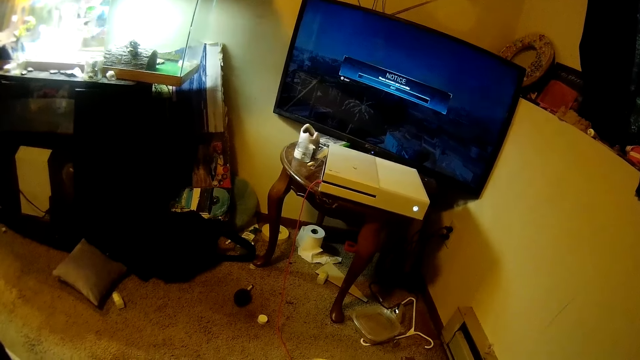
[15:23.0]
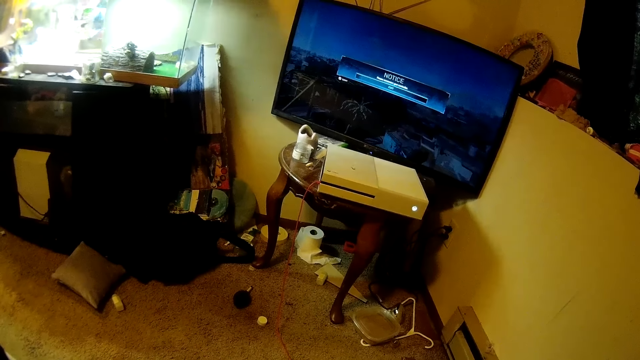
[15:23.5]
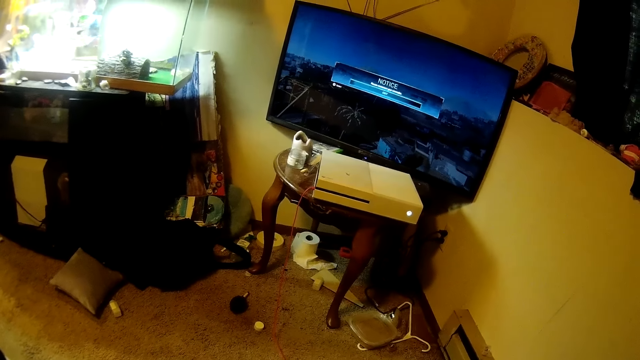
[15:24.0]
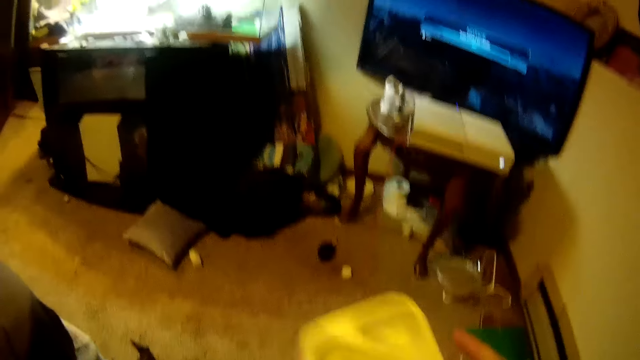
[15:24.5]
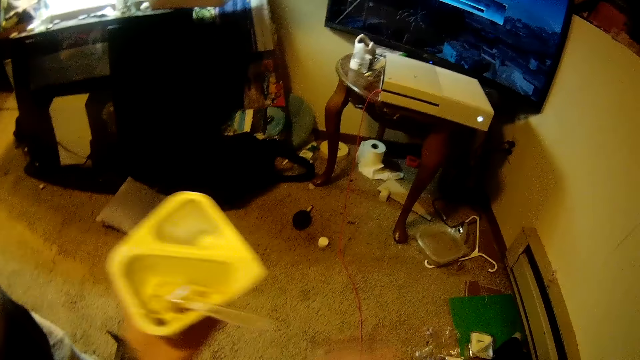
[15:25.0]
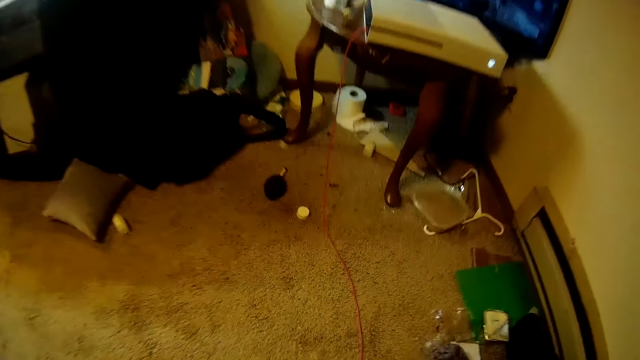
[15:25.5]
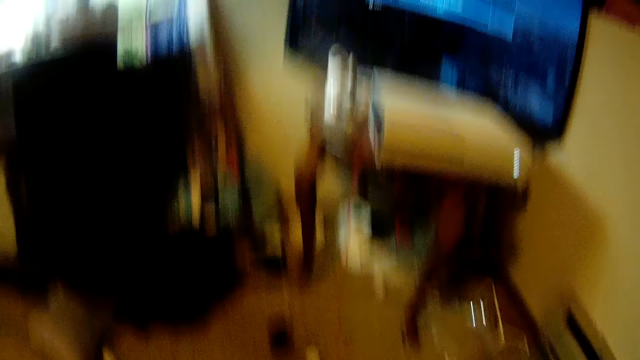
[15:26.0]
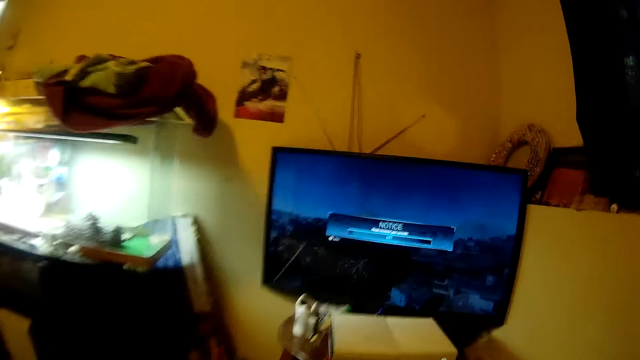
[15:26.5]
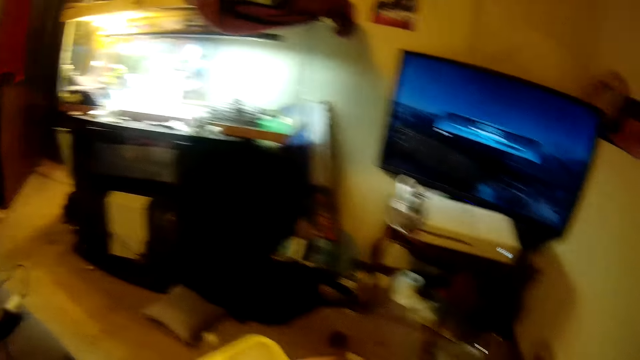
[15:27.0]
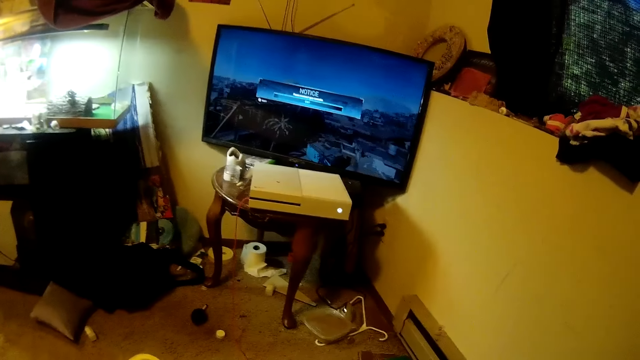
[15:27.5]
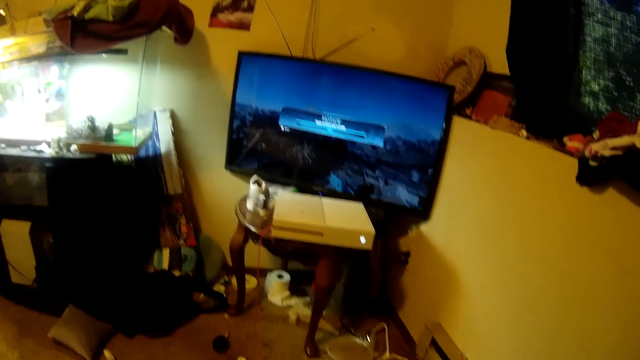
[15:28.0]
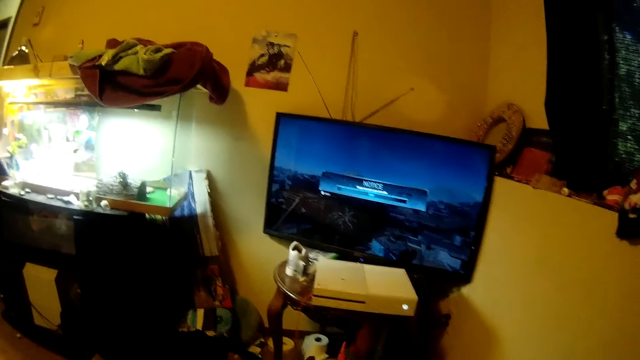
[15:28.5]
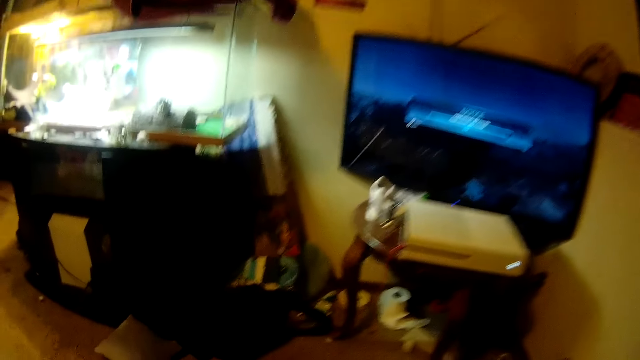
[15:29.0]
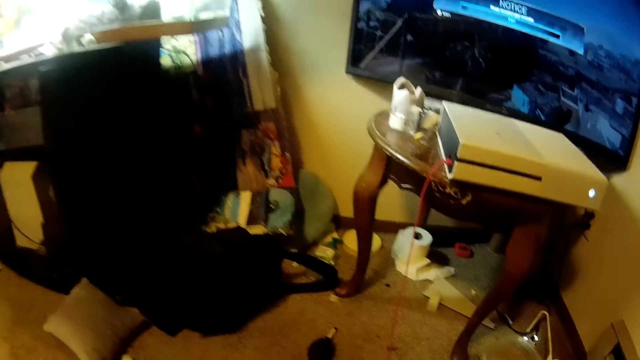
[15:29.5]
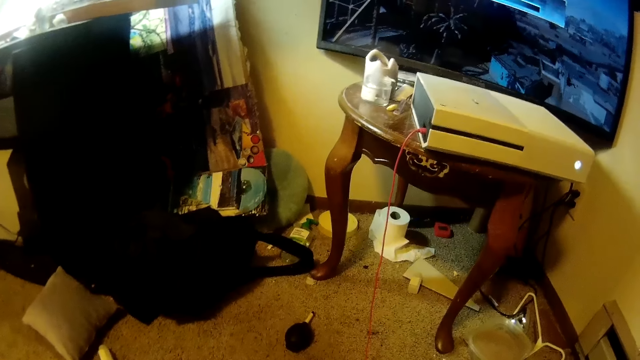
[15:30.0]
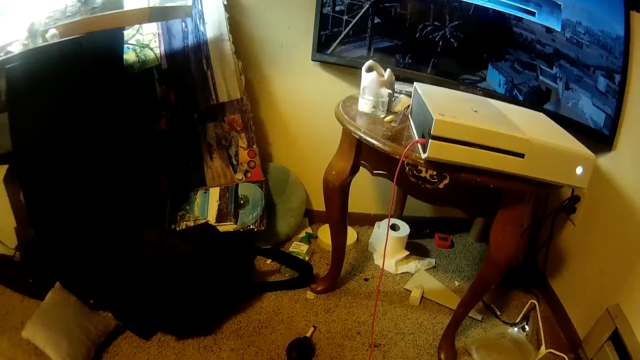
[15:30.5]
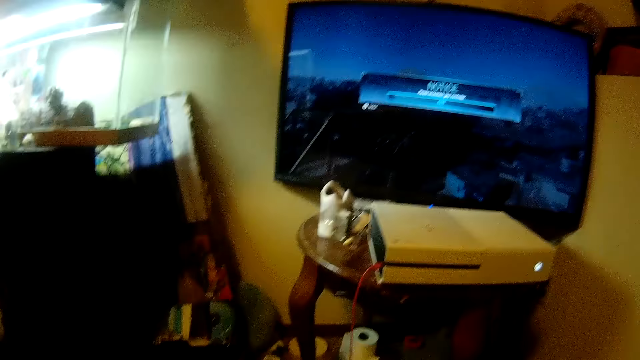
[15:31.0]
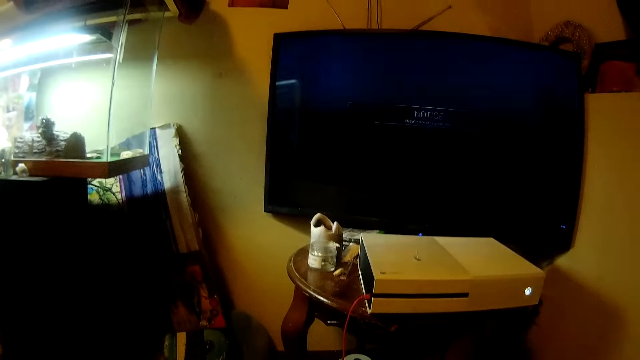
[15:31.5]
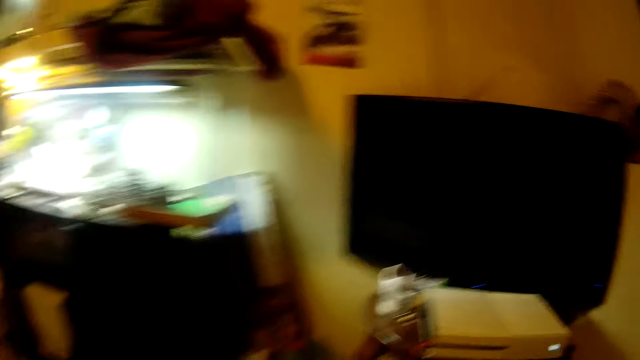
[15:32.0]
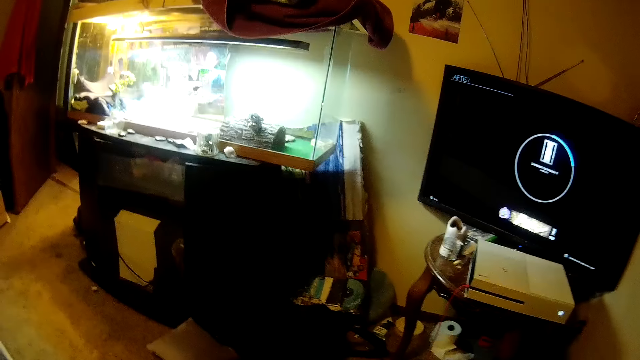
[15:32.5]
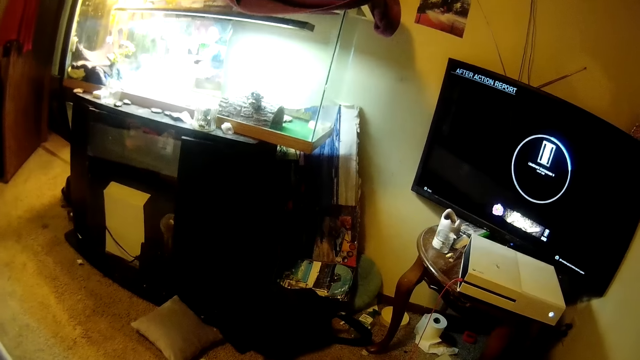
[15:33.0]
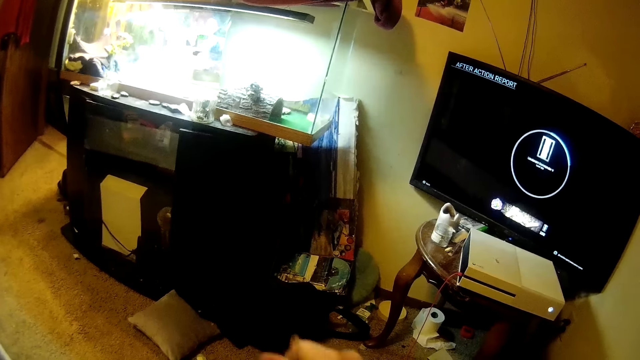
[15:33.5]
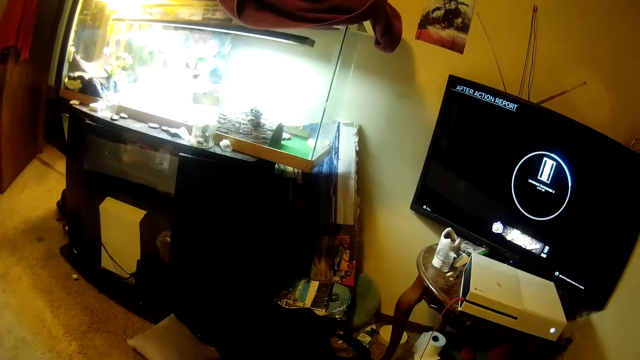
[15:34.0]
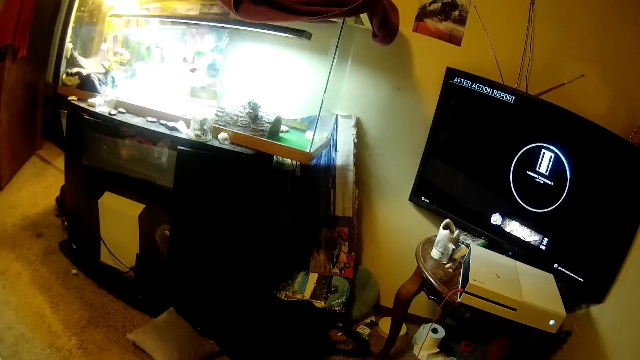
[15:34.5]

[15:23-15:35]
The camera wearer moves a container. They hold a plate of food. They look around the room. They do something. They talk.

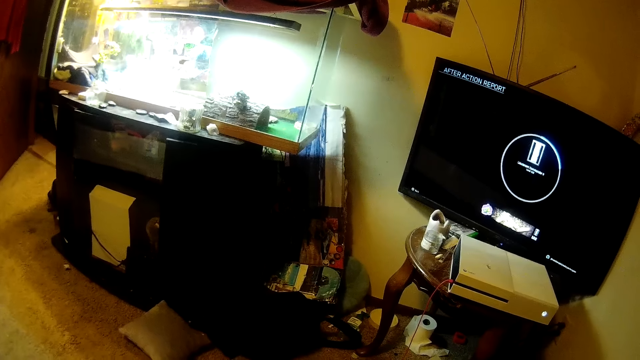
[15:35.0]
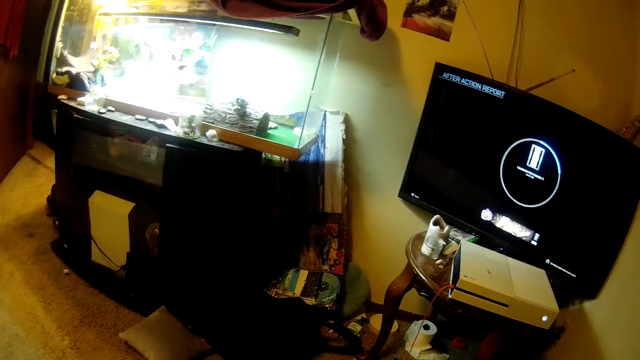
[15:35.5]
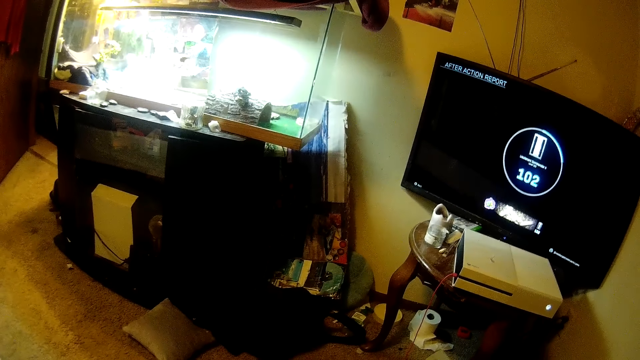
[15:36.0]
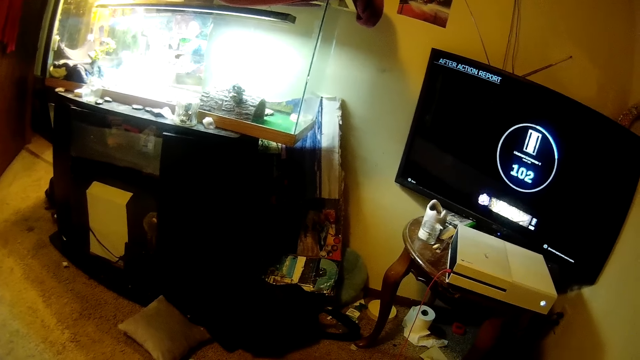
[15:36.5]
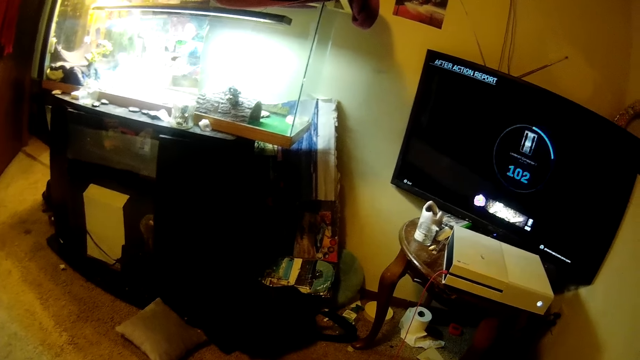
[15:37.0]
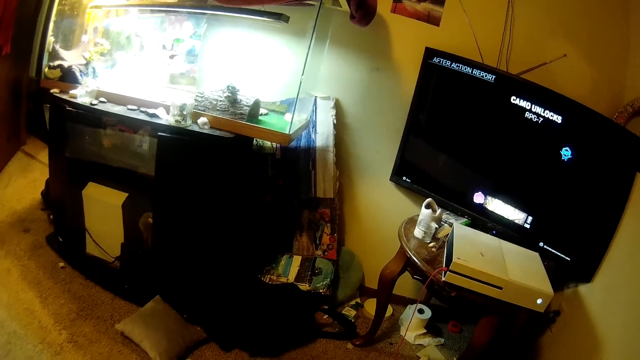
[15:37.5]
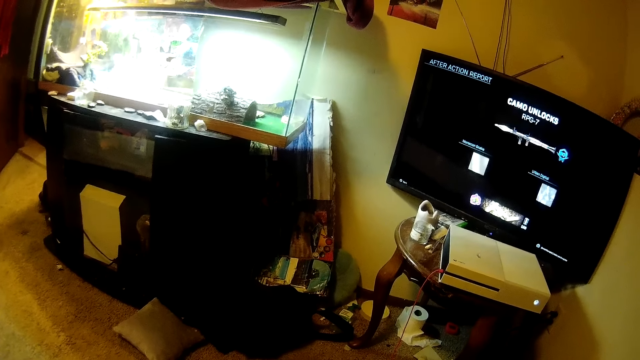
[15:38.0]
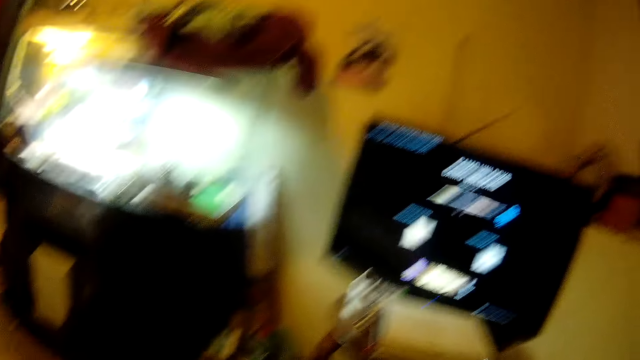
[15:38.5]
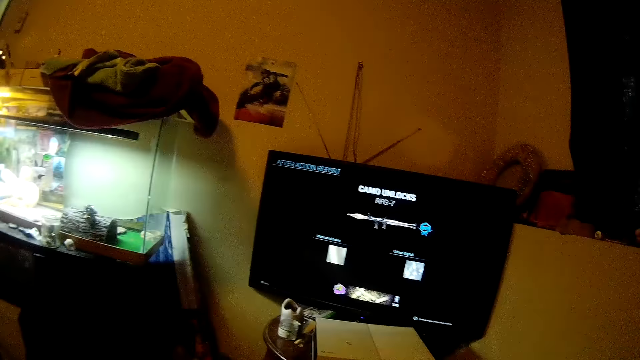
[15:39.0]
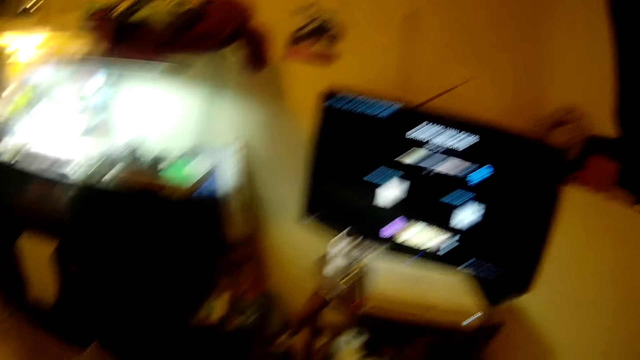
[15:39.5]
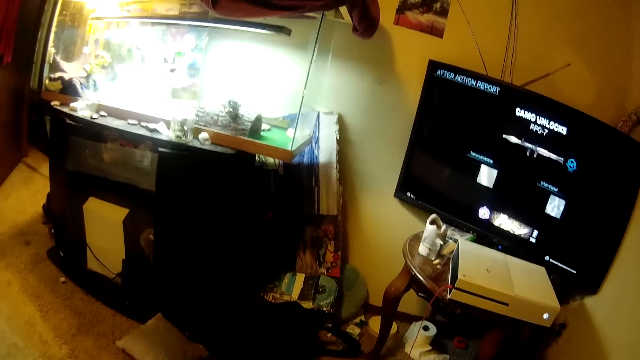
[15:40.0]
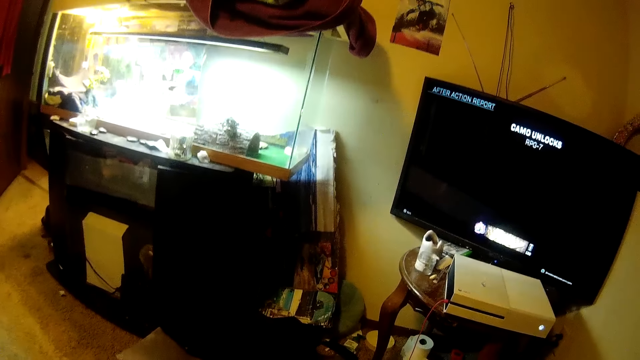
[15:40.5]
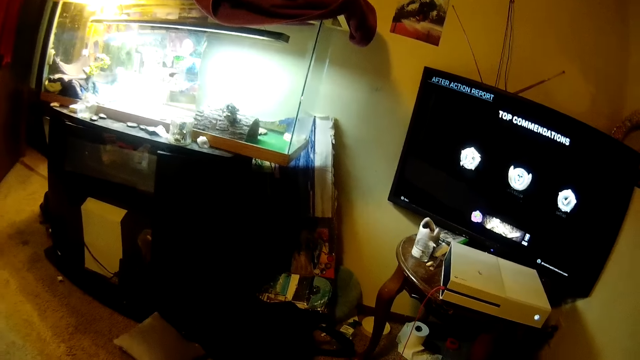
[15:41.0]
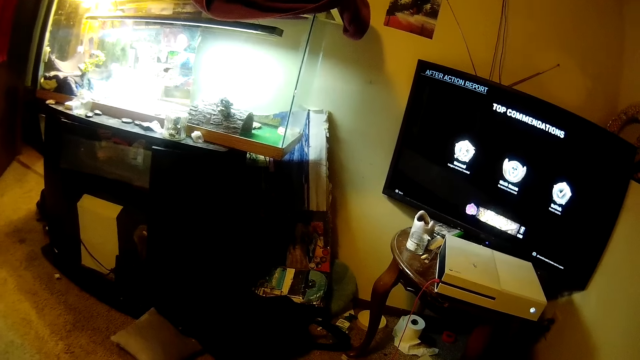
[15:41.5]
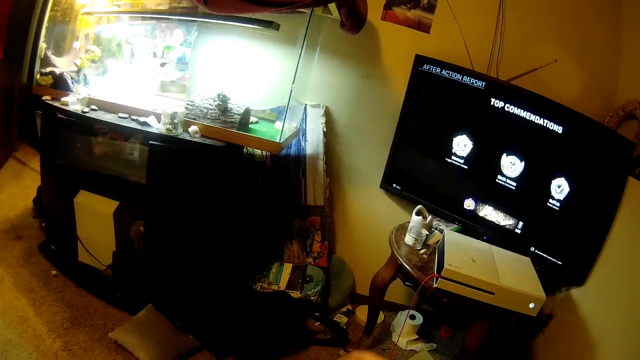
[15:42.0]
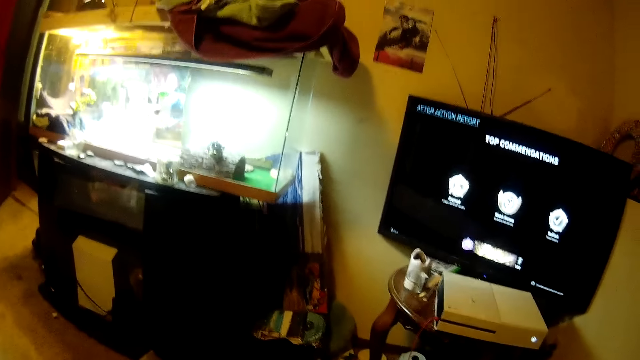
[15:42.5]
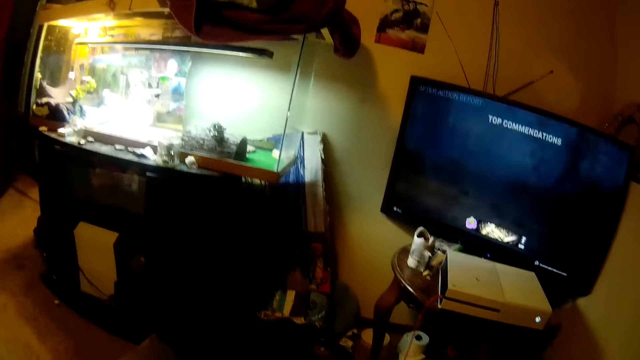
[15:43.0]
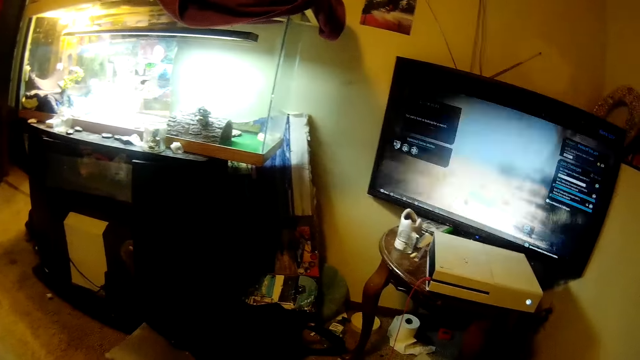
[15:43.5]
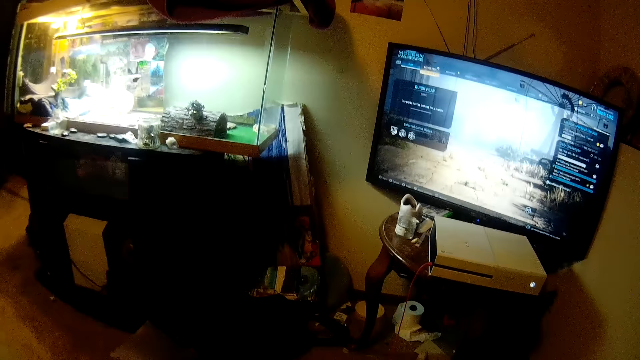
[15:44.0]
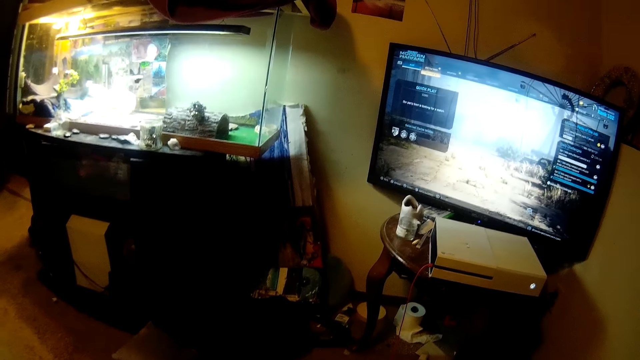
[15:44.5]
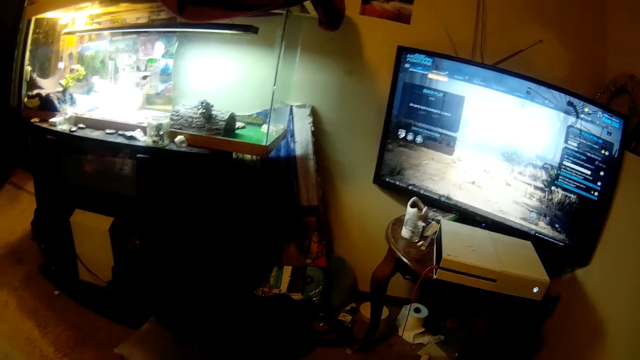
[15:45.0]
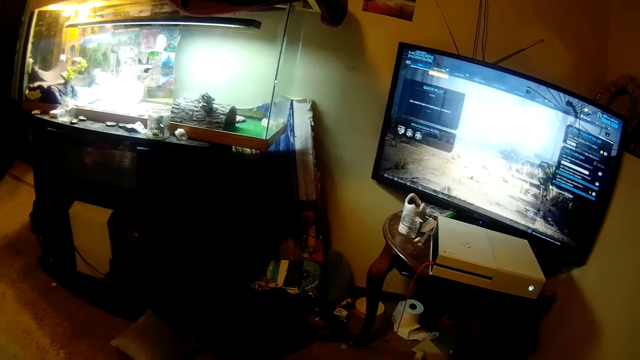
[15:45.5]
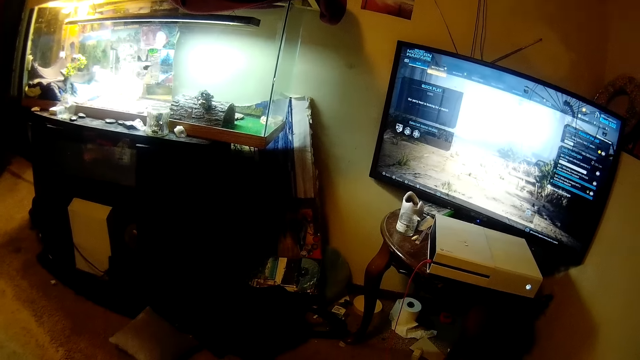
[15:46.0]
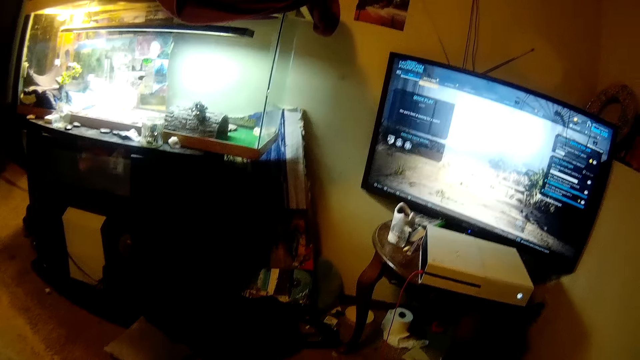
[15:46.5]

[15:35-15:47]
The camera wearer selects options in the video game.
